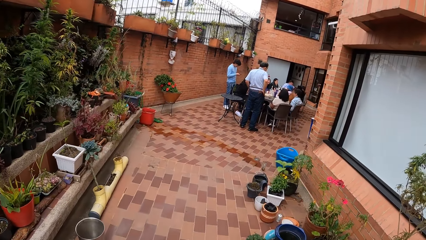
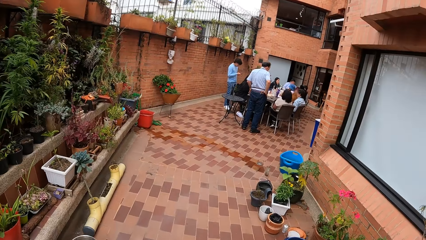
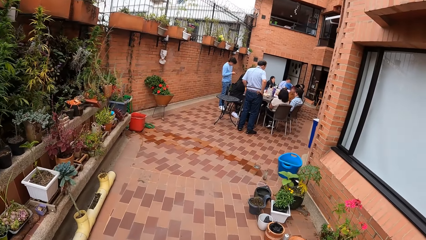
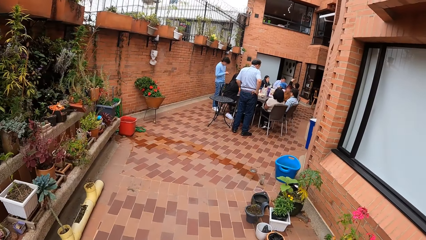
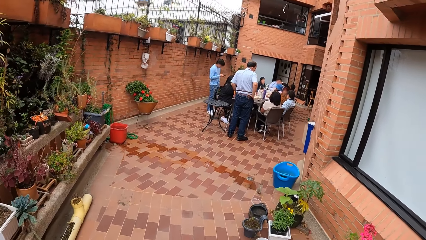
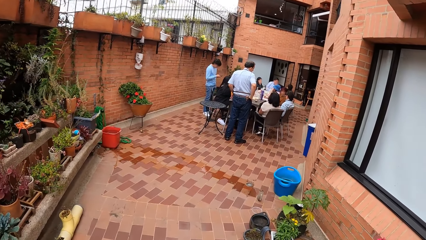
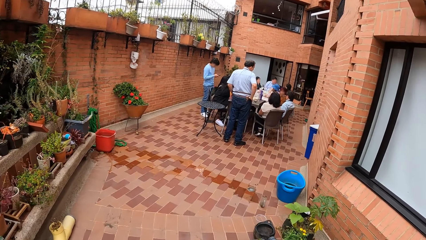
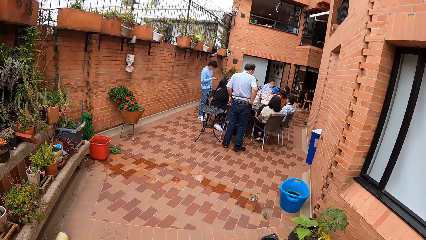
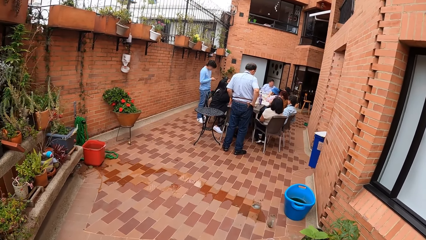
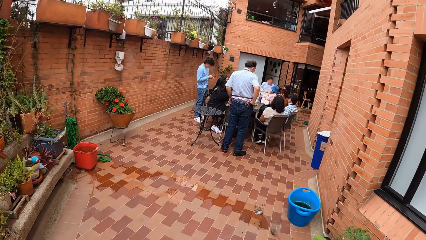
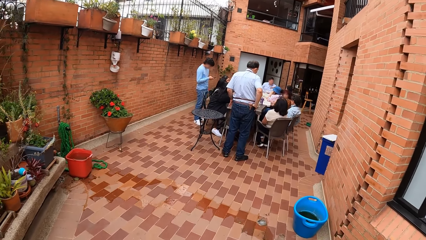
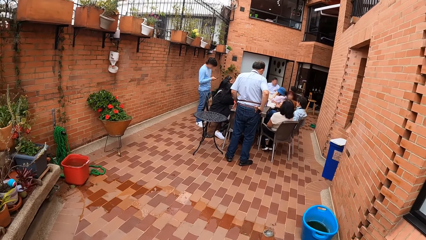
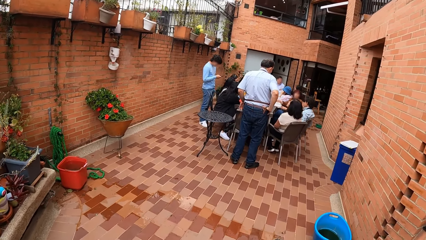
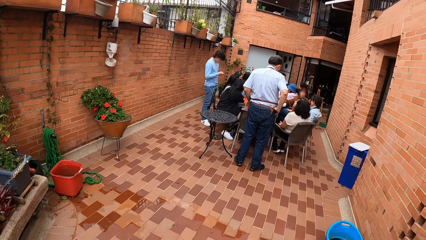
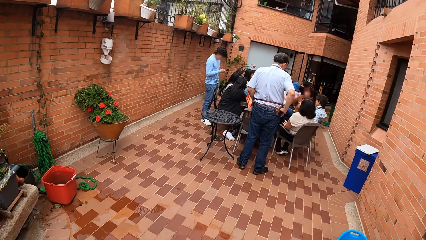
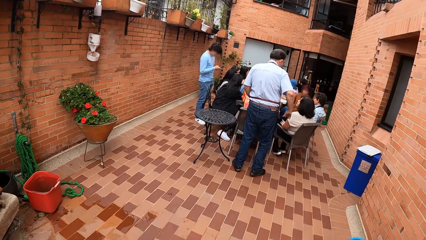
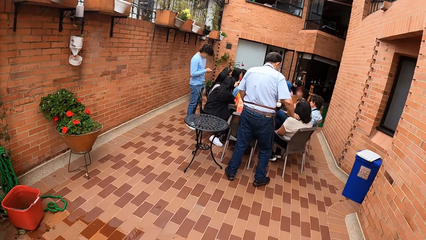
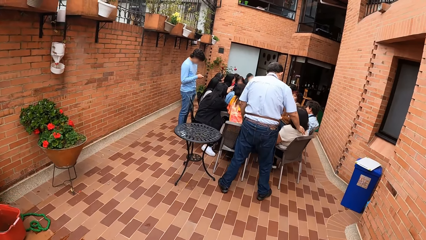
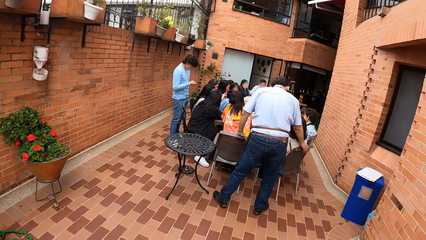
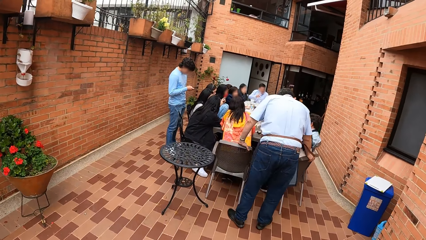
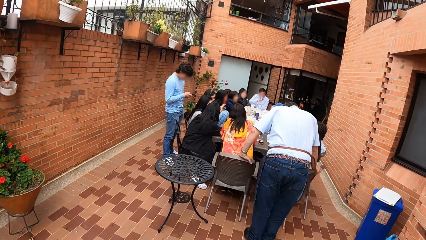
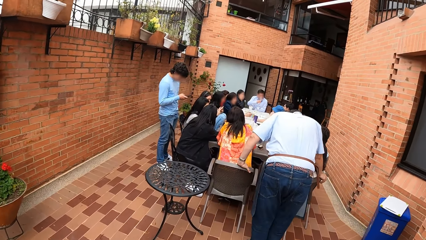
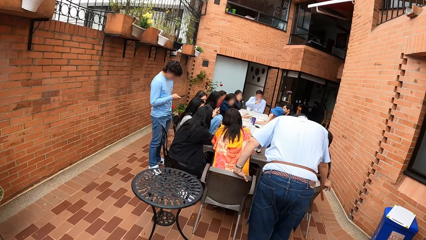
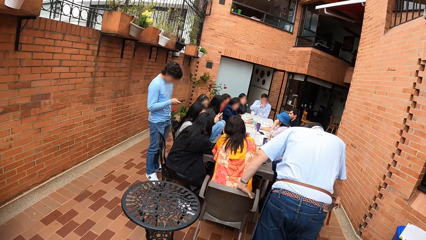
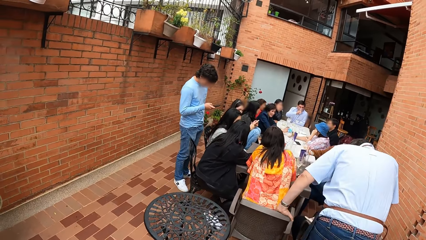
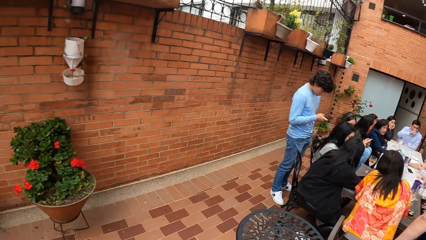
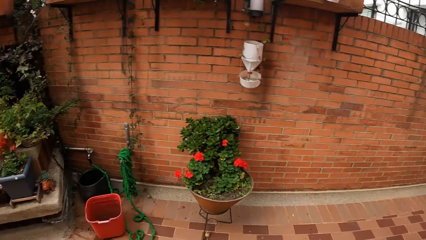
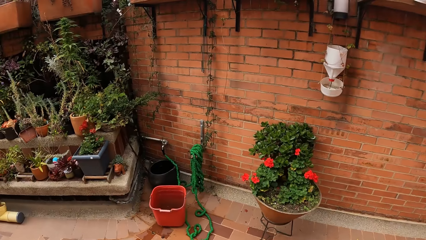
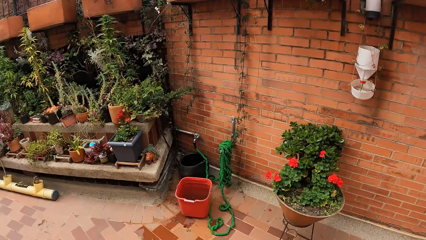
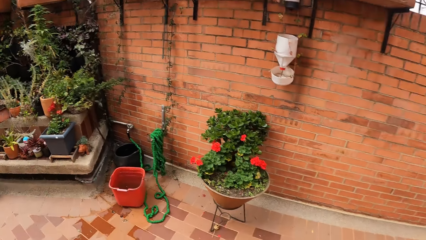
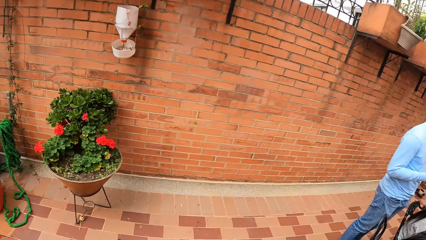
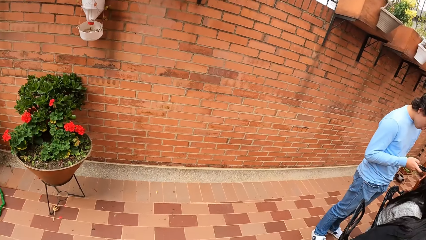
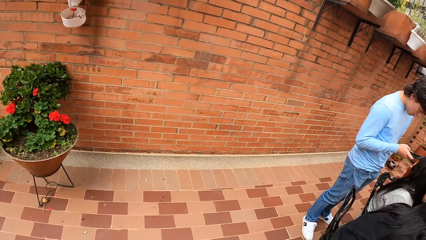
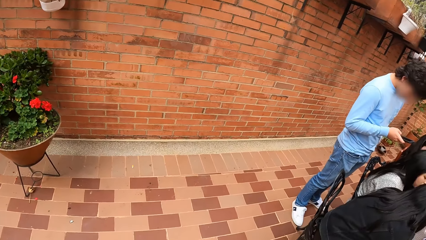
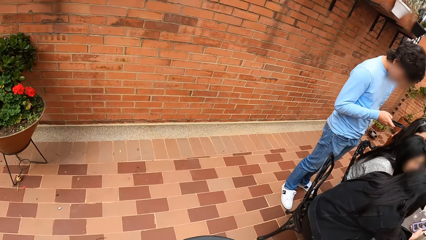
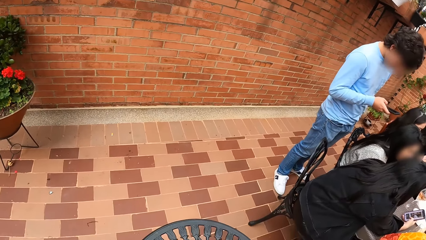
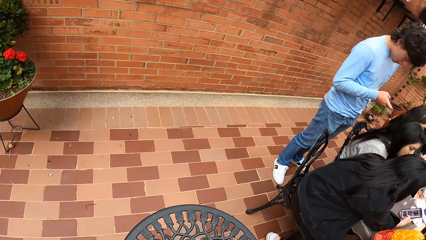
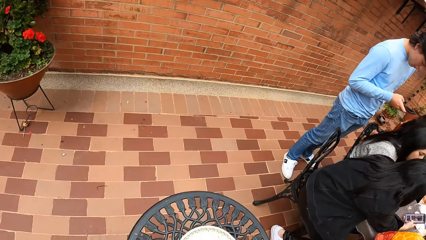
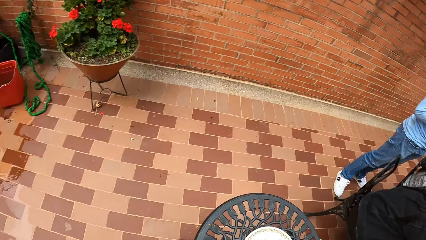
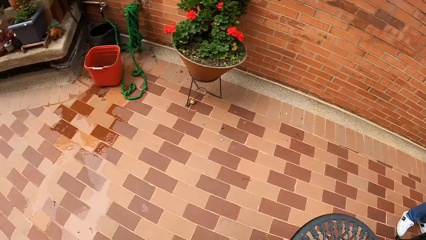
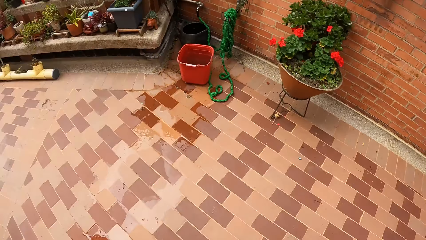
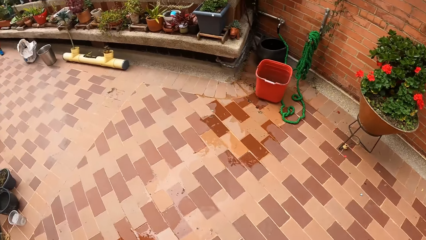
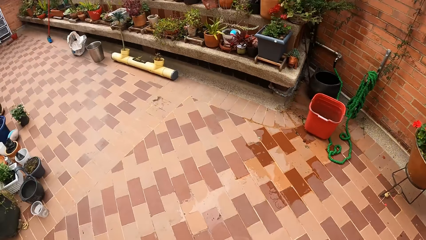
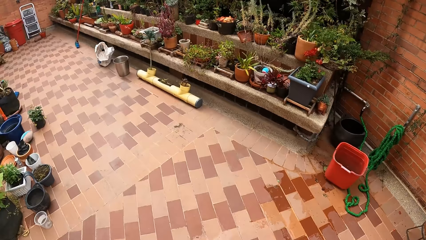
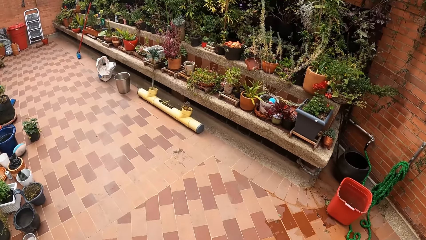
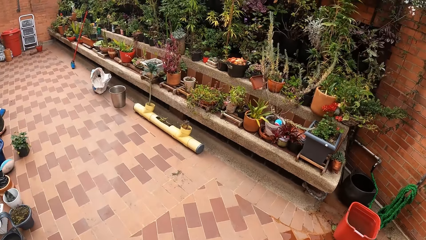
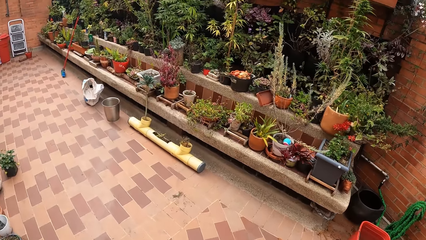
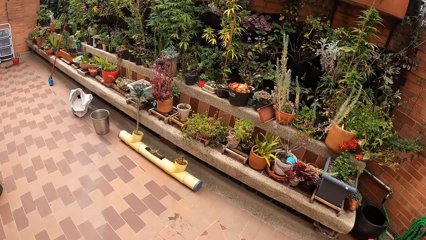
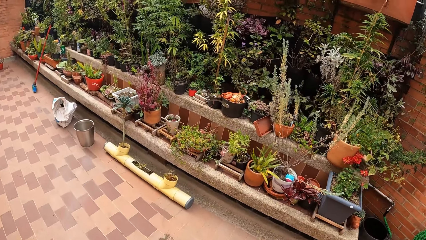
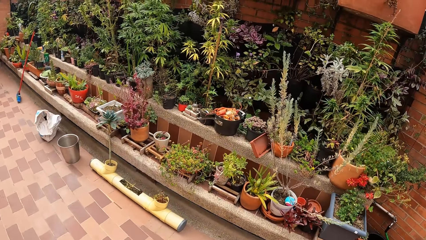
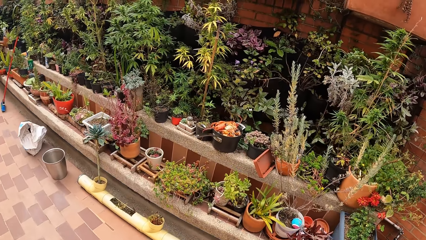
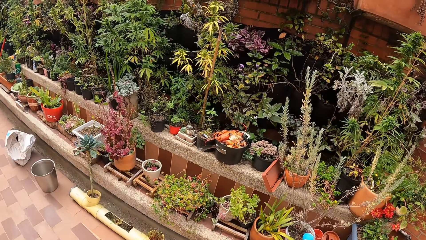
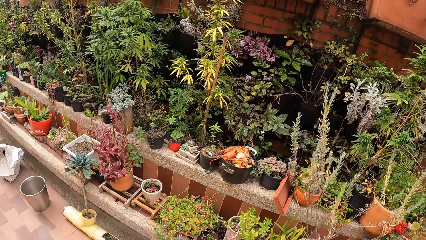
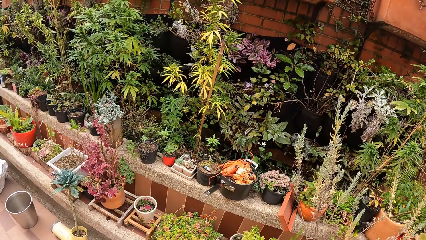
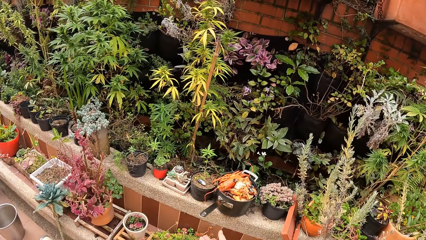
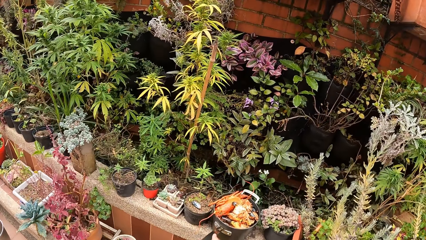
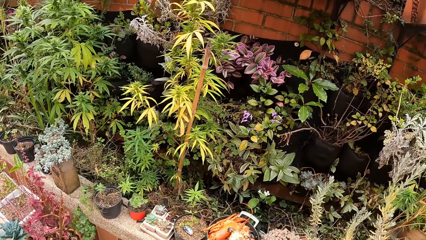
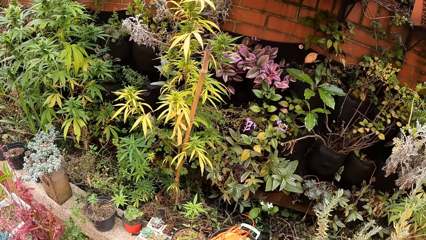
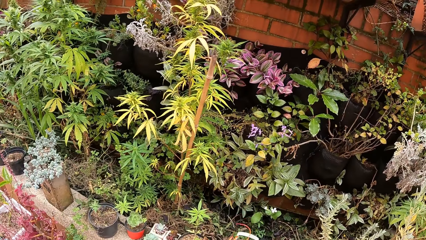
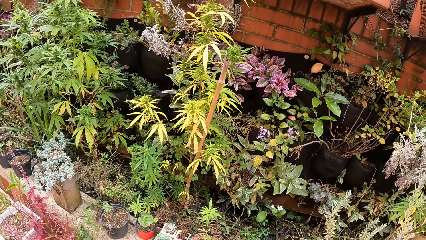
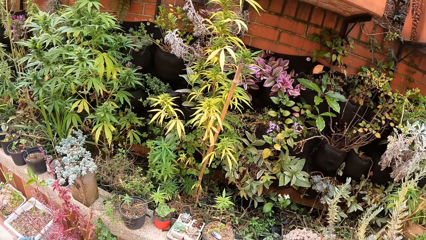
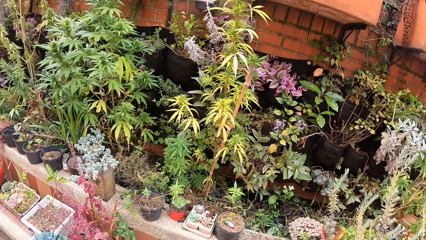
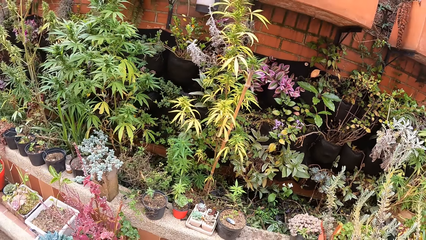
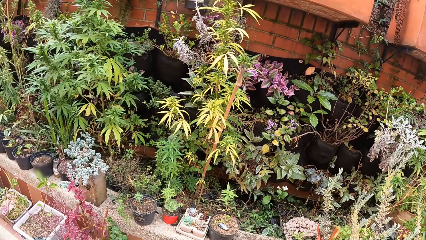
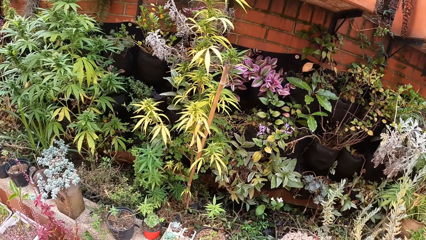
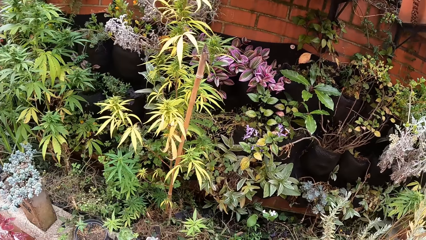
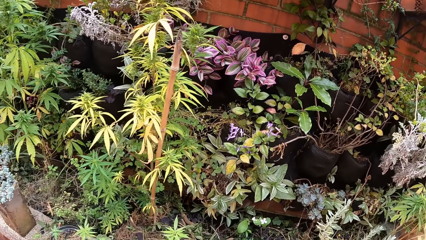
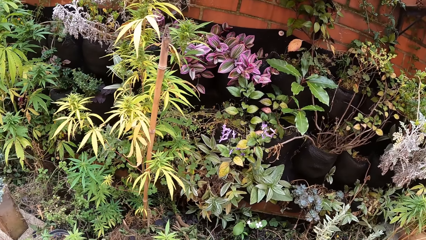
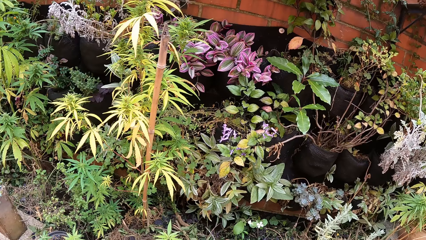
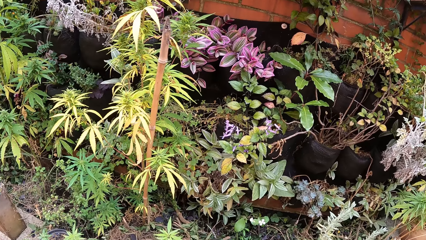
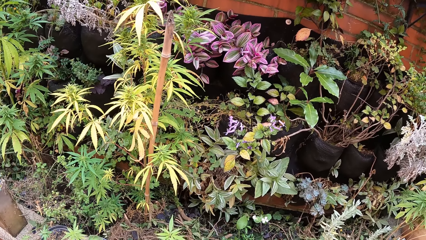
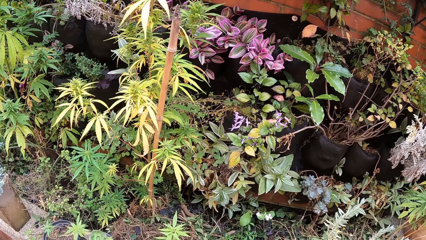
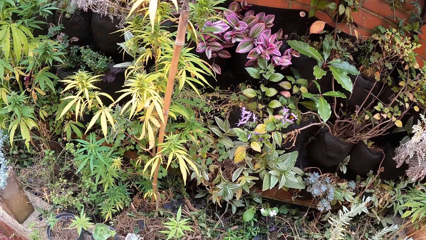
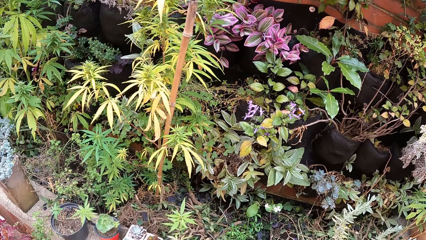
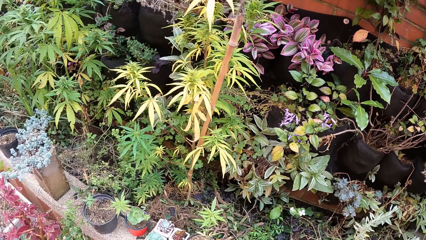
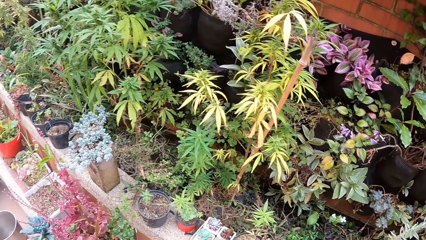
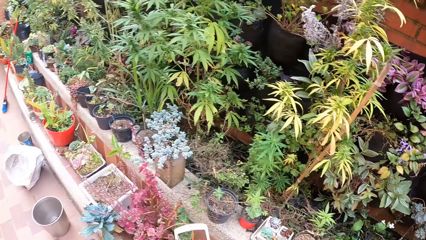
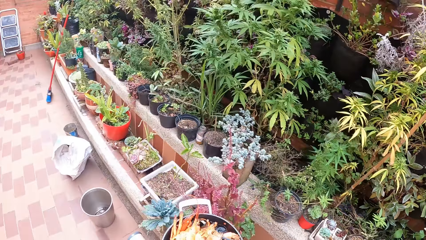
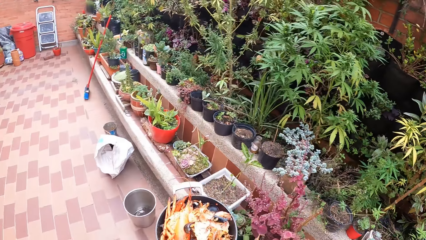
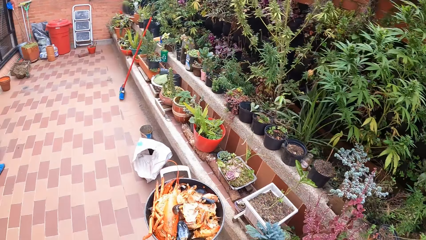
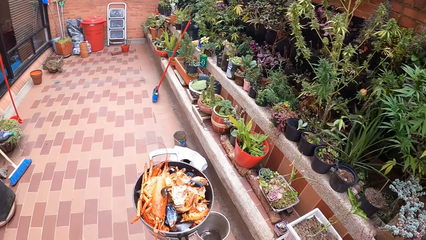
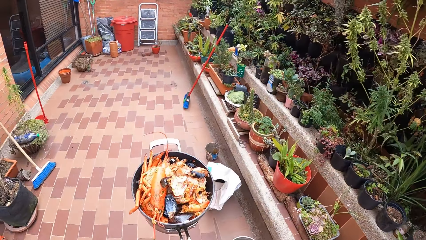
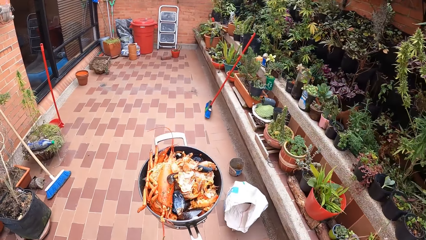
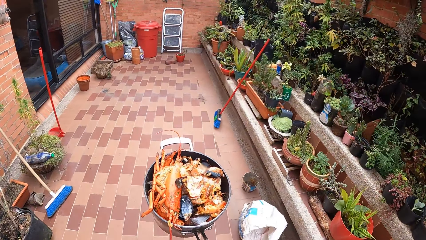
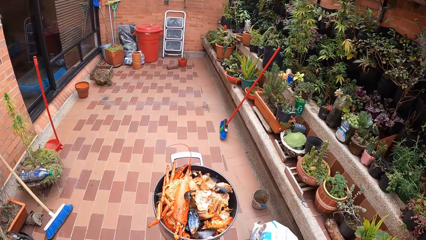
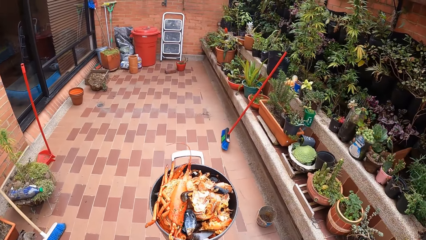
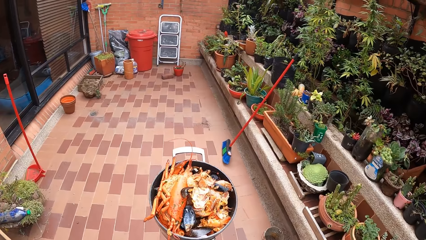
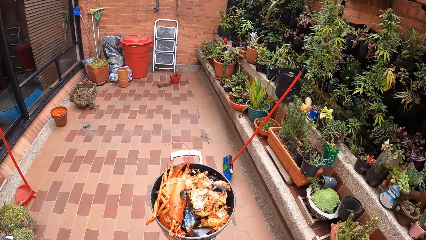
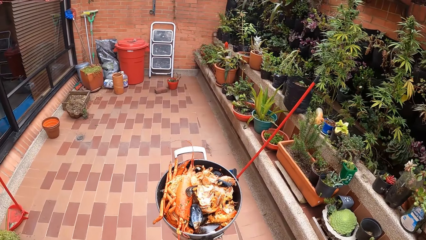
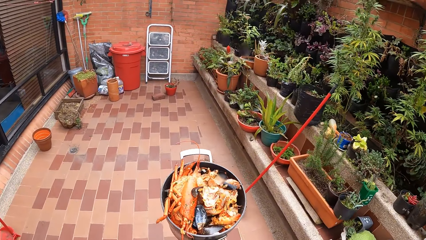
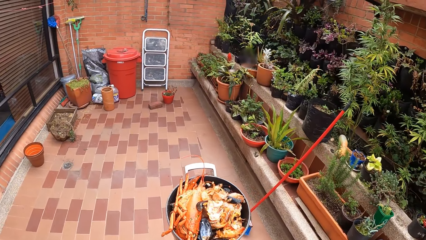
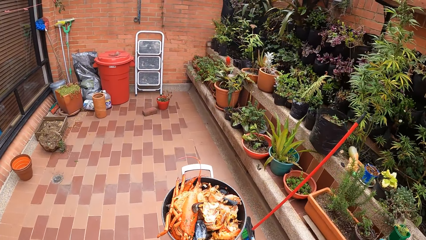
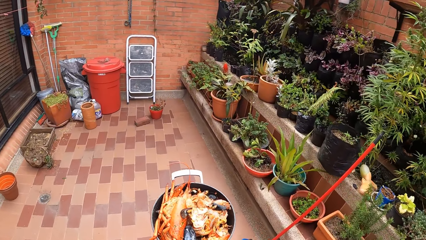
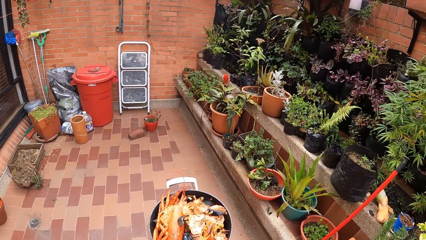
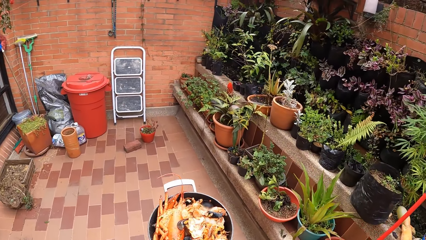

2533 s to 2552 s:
A man places his right hand on a chair. The man interacts with a woman. The camera wearer places the plate in her left hand on the table. She walks. She picks up a pot of seafood from a garden bed stone with her right hand. She walks.
